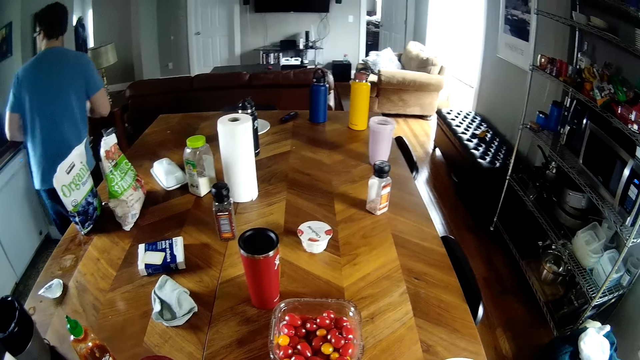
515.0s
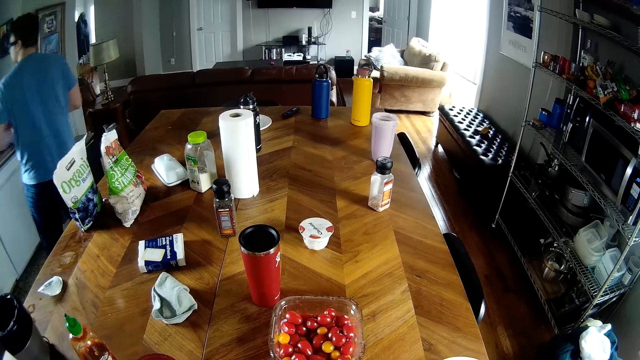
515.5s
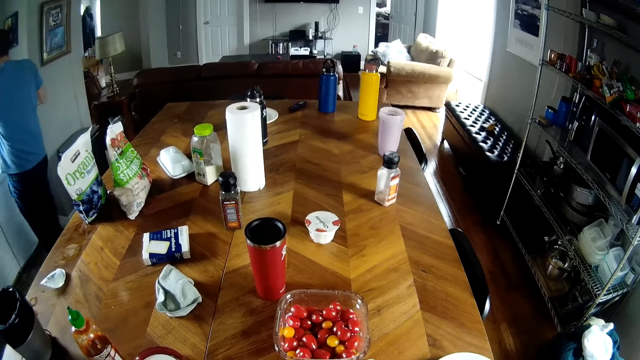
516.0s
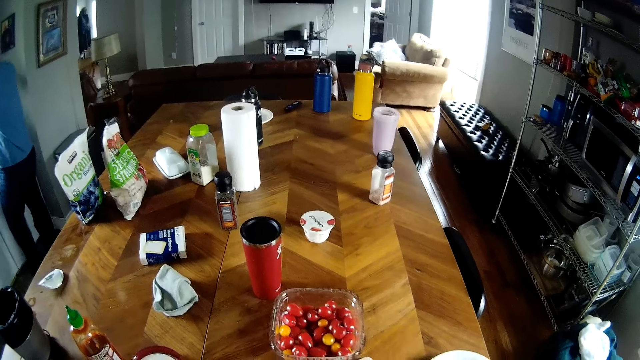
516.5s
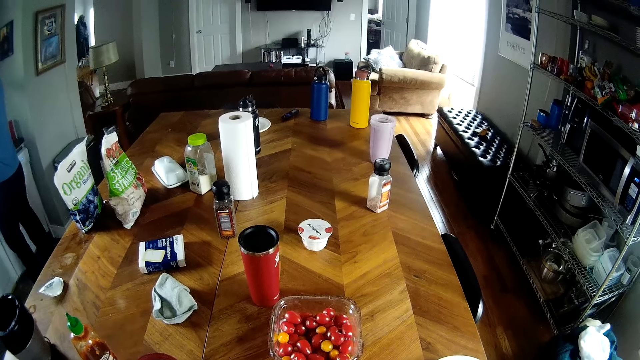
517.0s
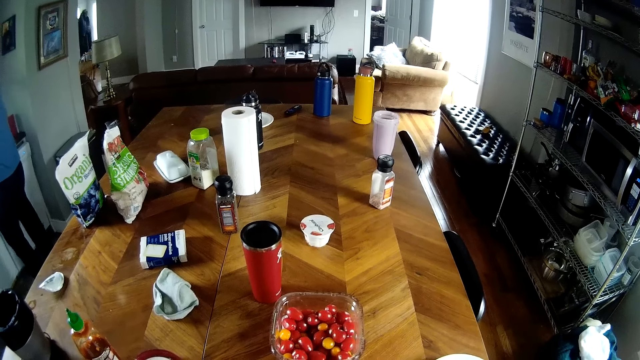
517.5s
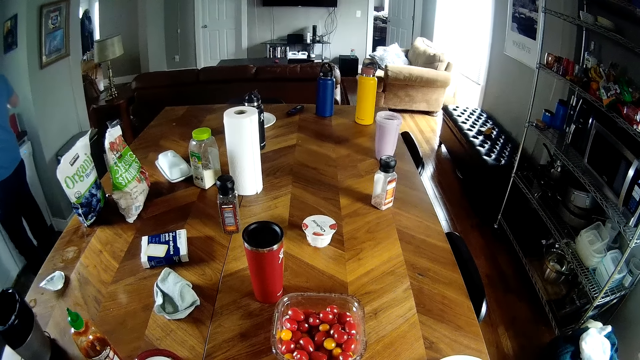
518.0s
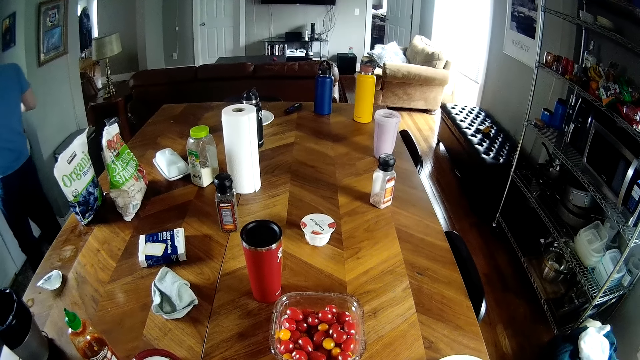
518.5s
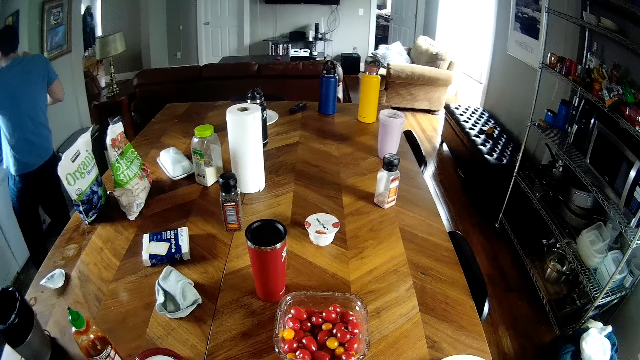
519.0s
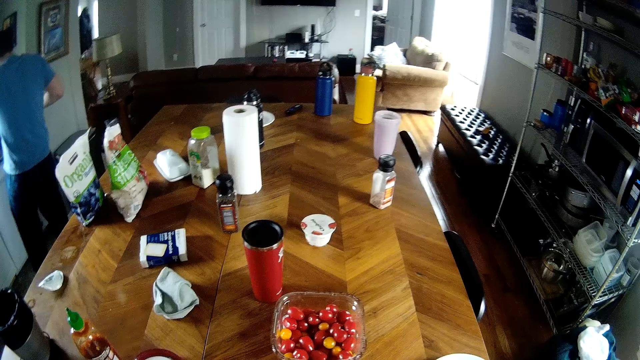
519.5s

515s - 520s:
The man walks to the sink.

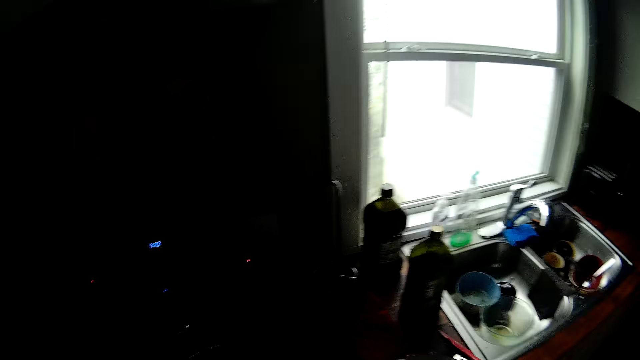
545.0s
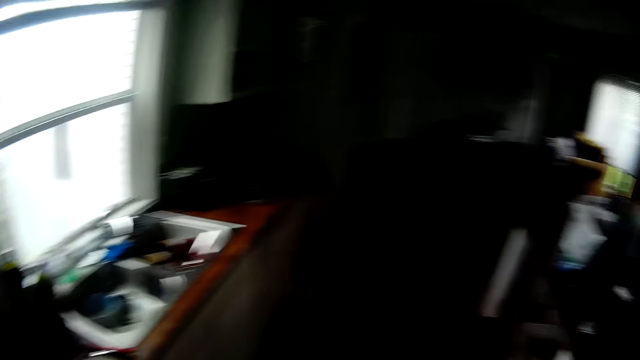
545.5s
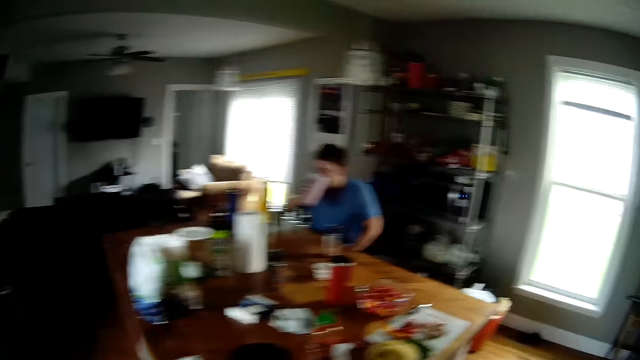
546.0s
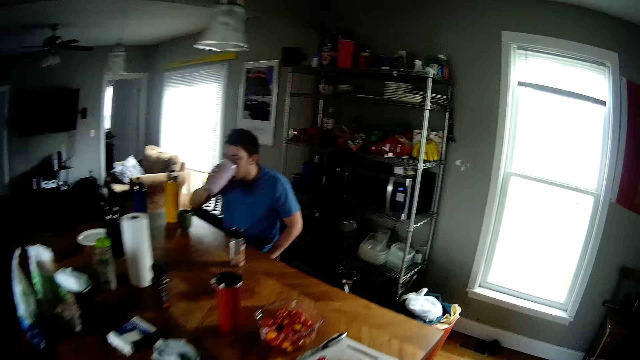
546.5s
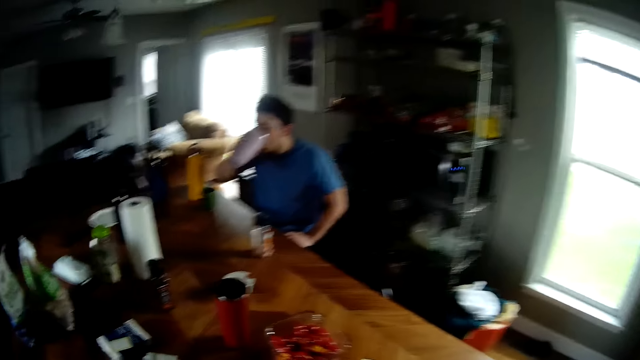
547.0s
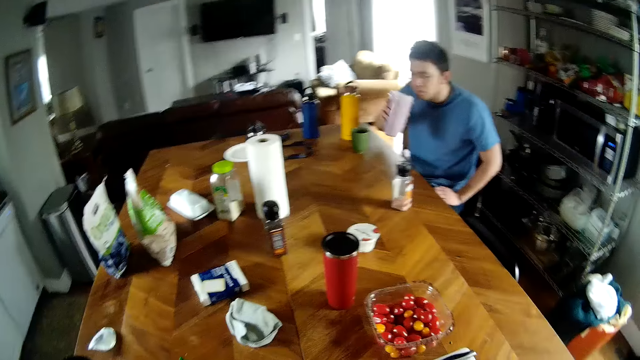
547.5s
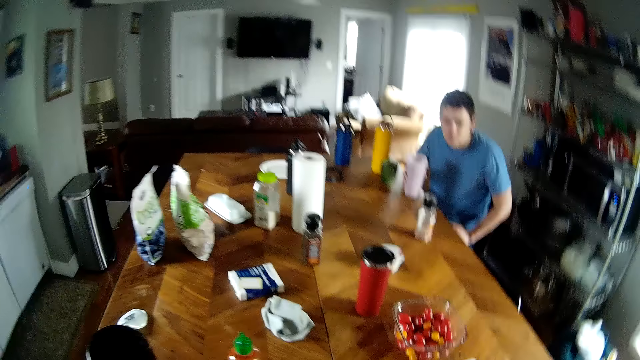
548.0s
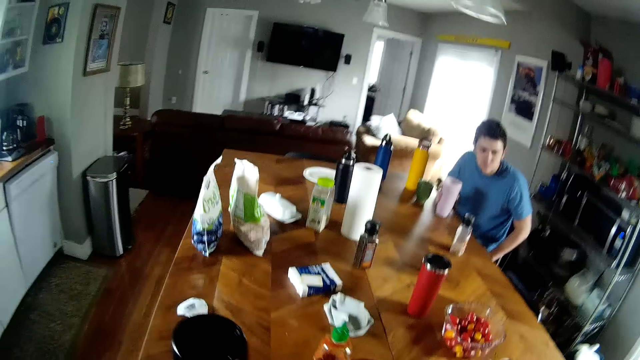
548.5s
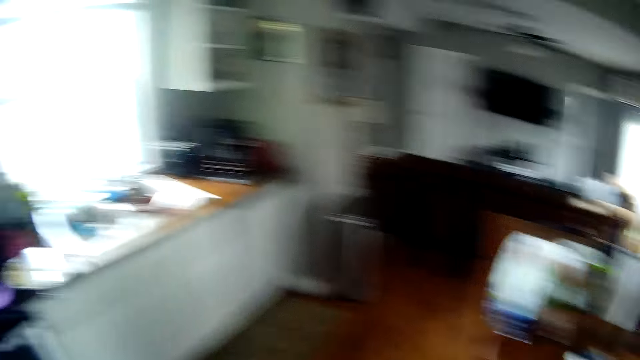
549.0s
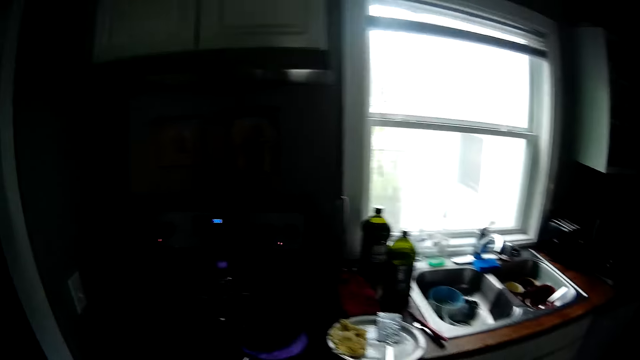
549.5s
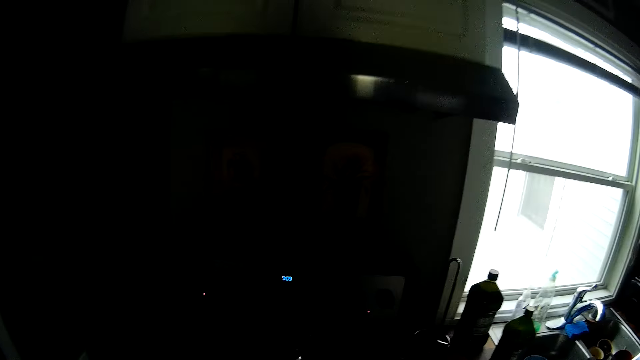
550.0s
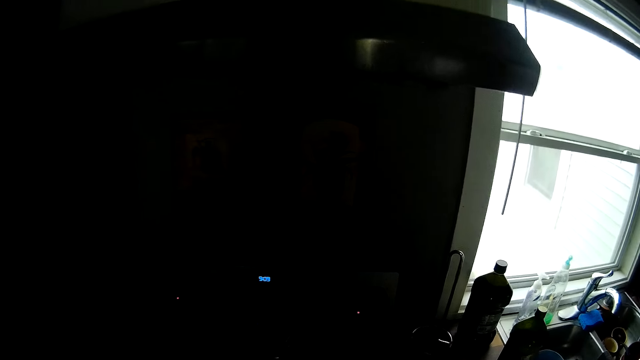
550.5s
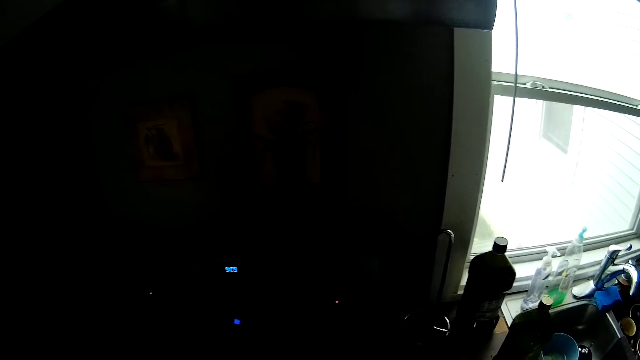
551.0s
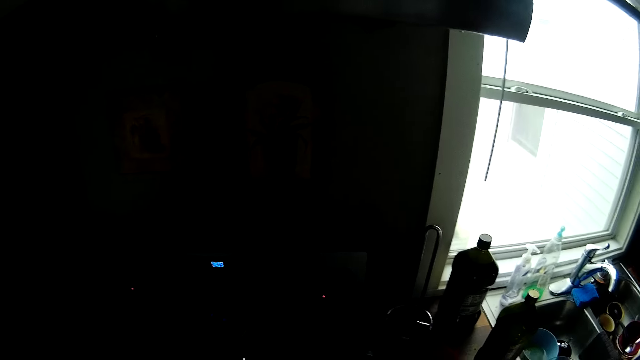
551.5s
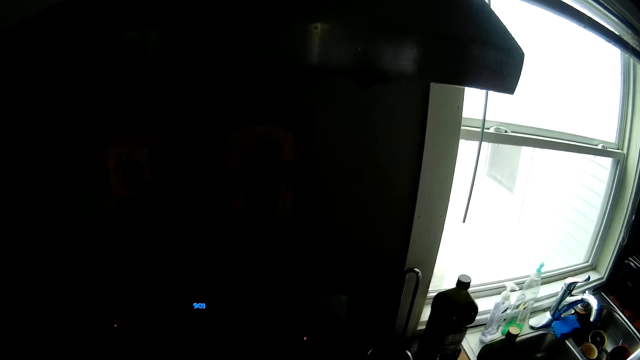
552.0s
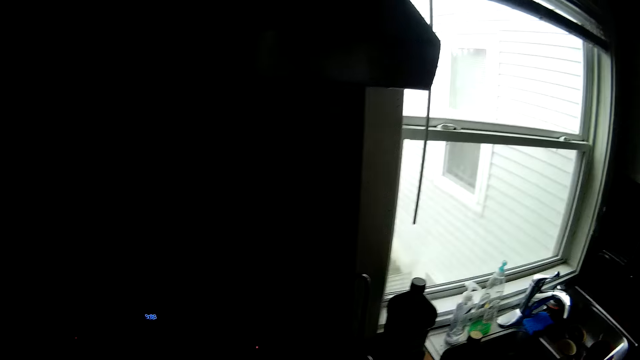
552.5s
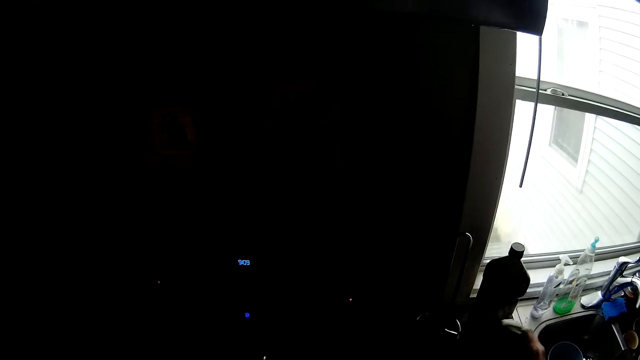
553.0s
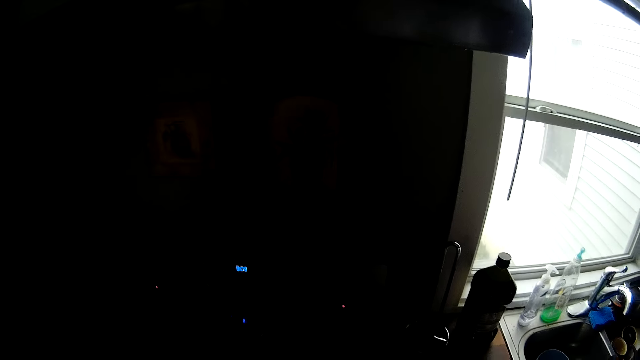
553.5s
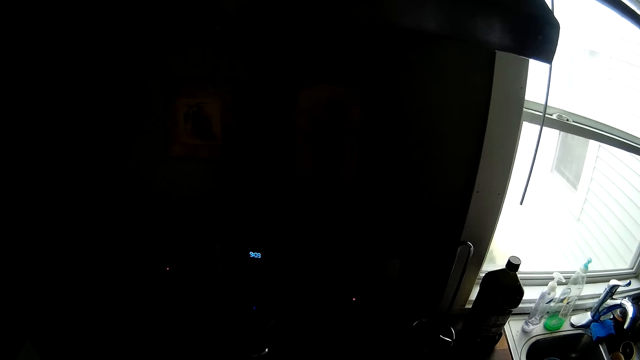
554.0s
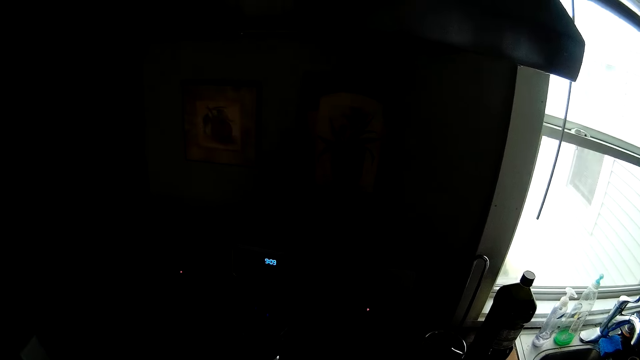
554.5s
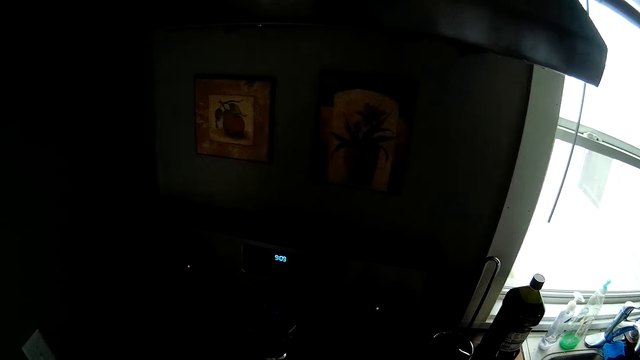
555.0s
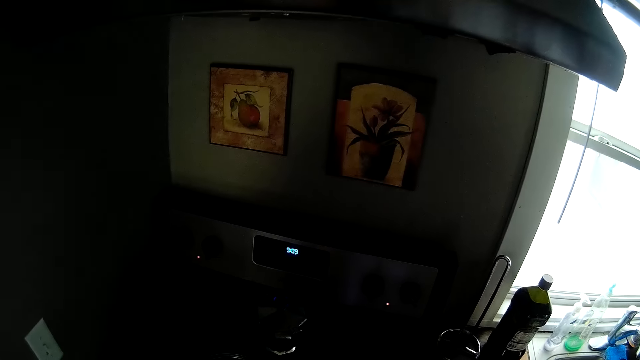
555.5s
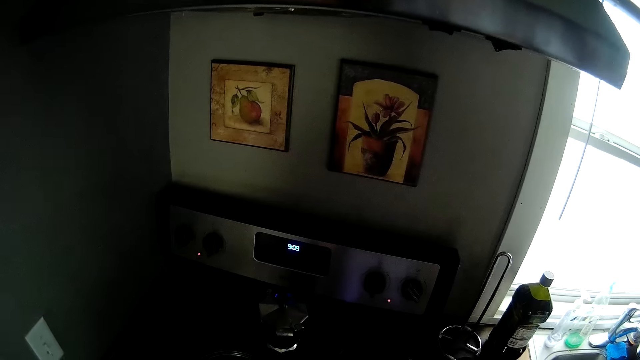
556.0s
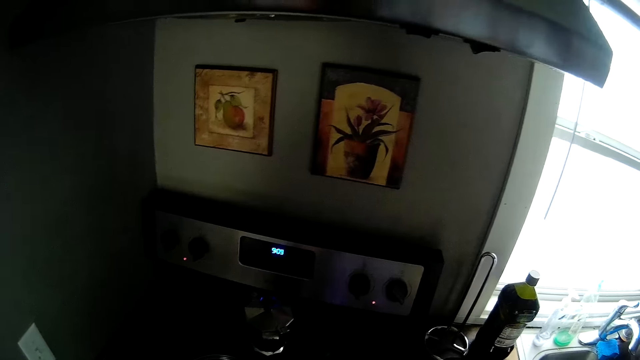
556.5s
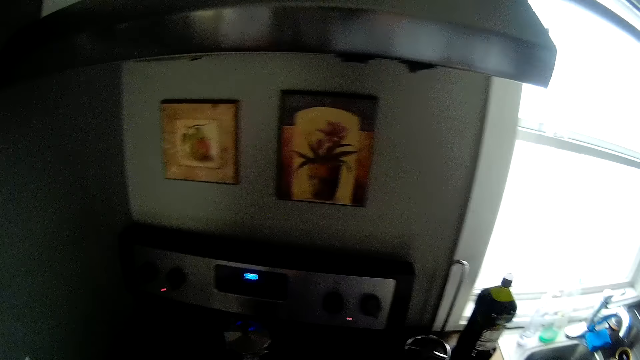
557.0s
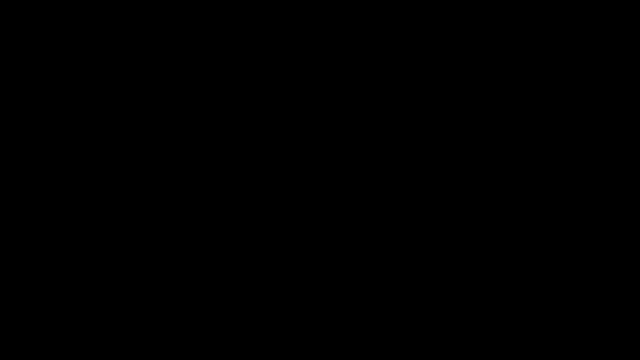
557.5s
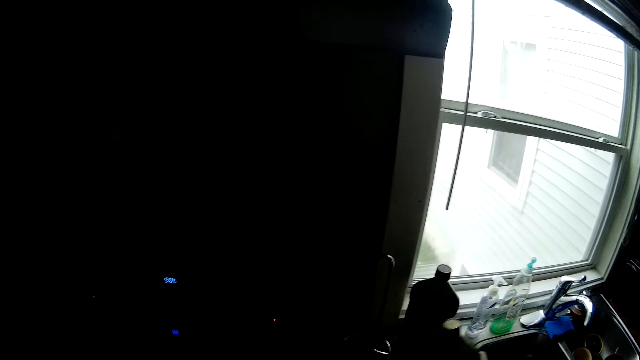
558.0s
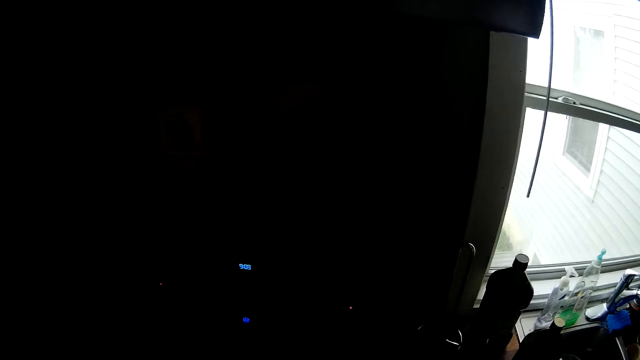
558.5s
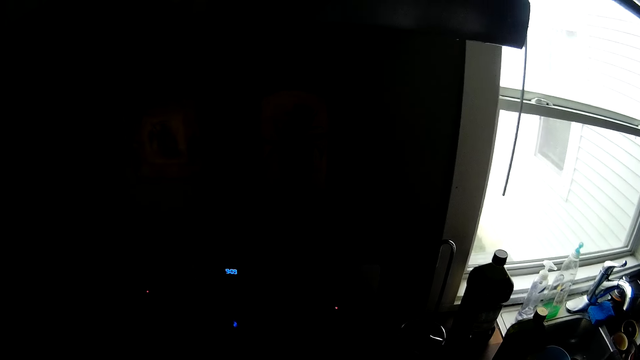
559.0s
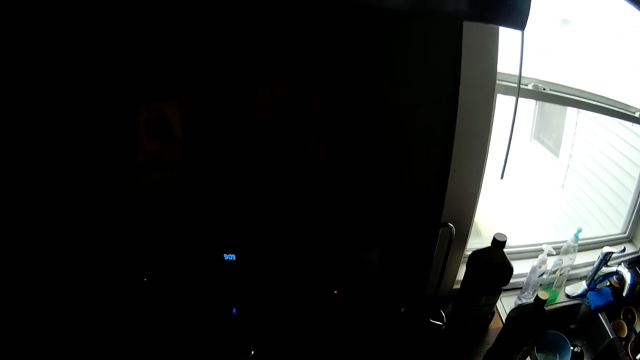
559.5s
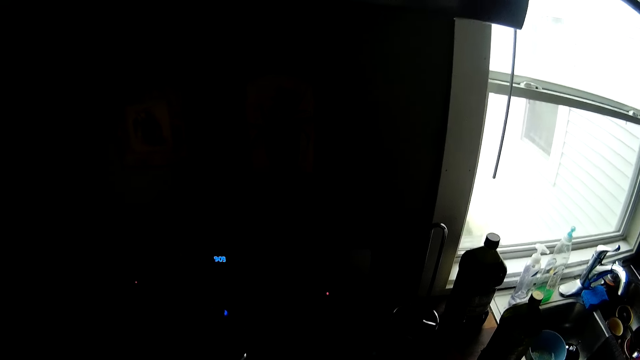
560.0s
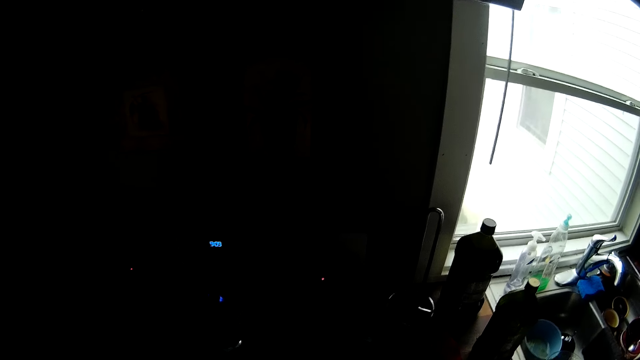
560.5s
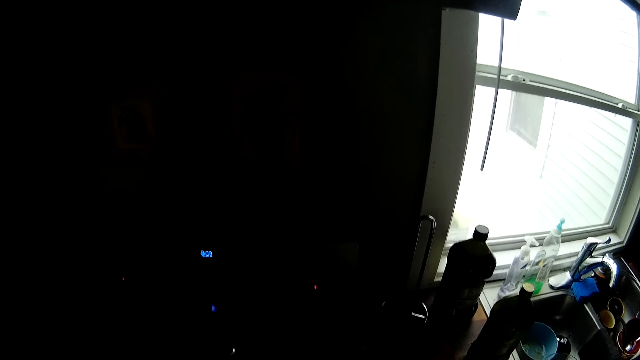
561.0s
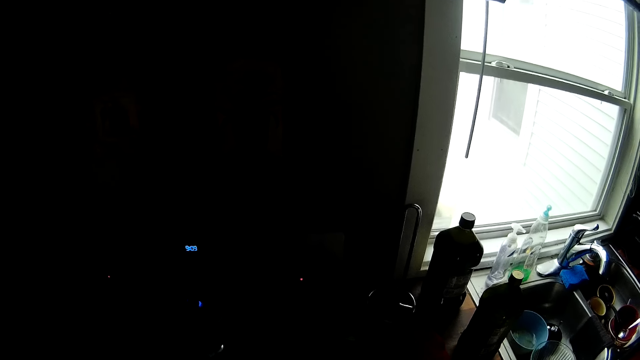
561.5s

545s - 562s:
The man drinks from a glass jar in his right hand. The man places the glass jar in his right hand on the table. The camera wearer picks up a bottle. He drops the bottle in his hand on the countertop. He stirs the food in the pan on the cooker with the spoon in his right hand.
